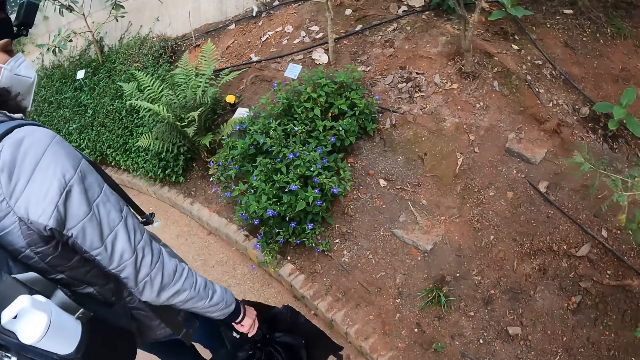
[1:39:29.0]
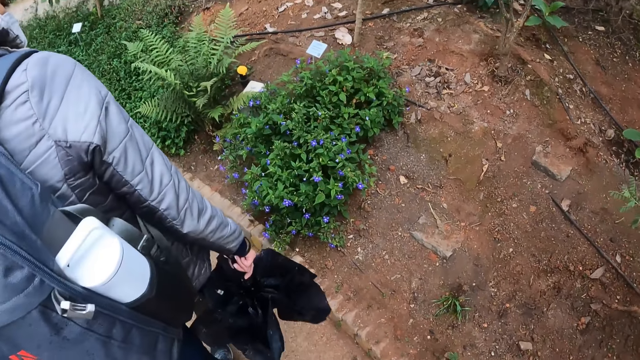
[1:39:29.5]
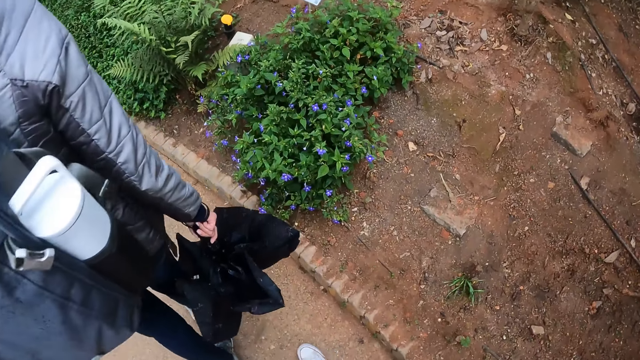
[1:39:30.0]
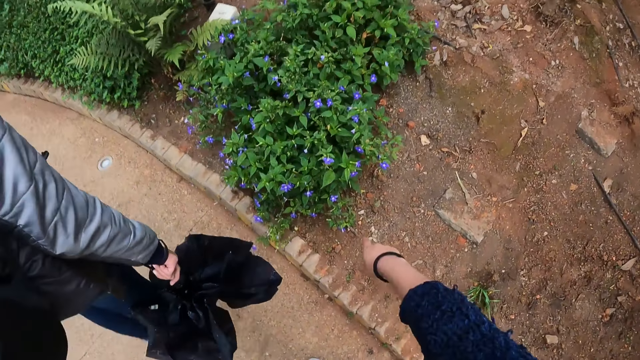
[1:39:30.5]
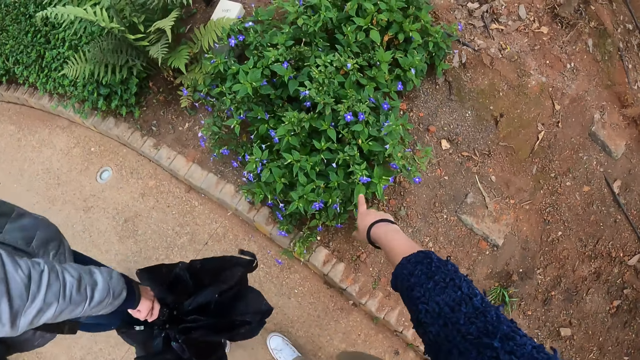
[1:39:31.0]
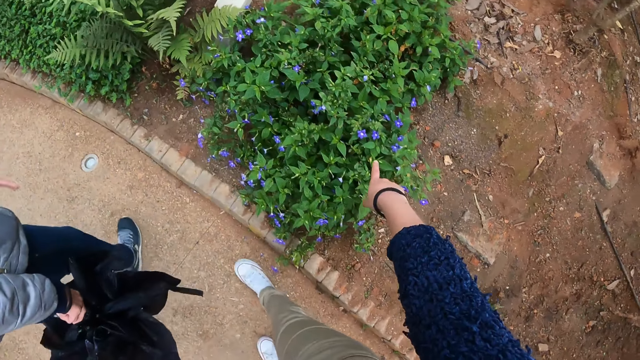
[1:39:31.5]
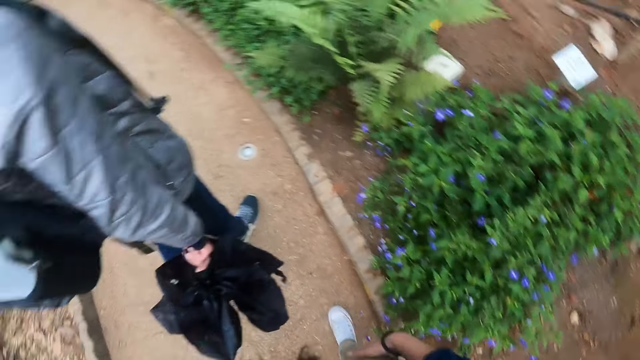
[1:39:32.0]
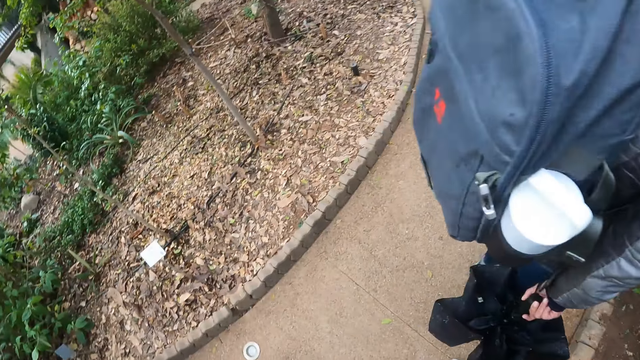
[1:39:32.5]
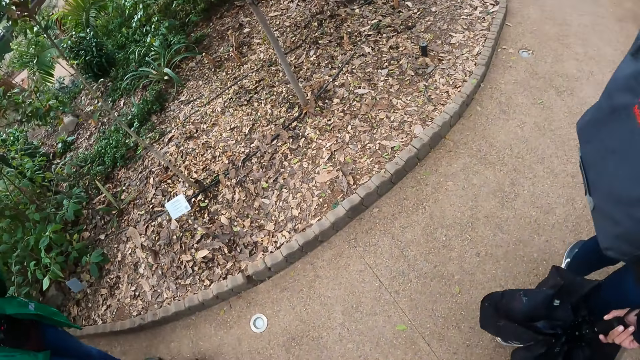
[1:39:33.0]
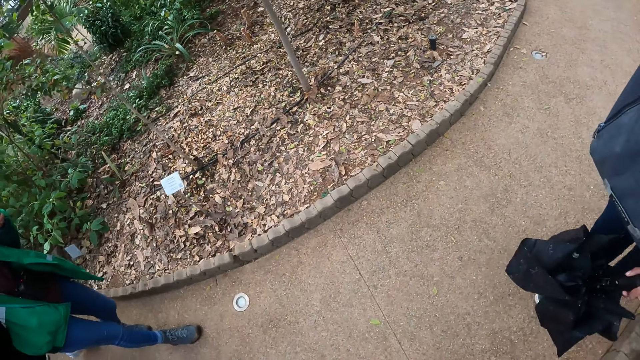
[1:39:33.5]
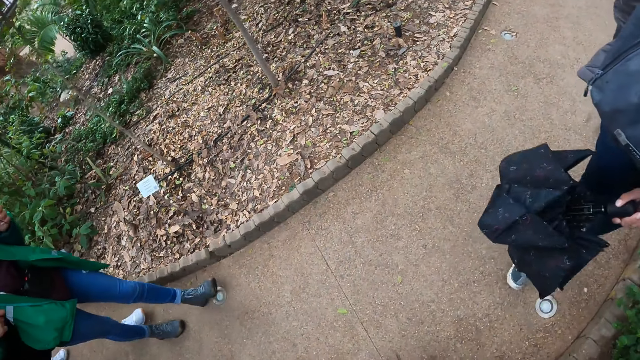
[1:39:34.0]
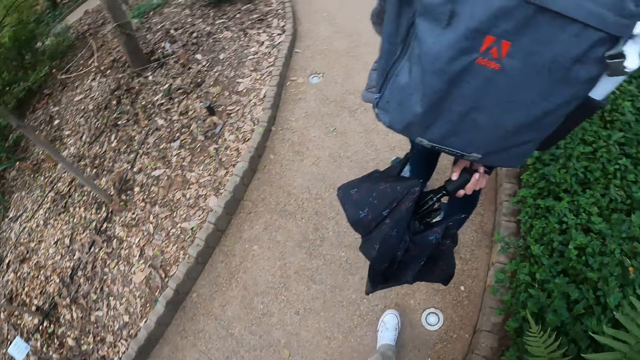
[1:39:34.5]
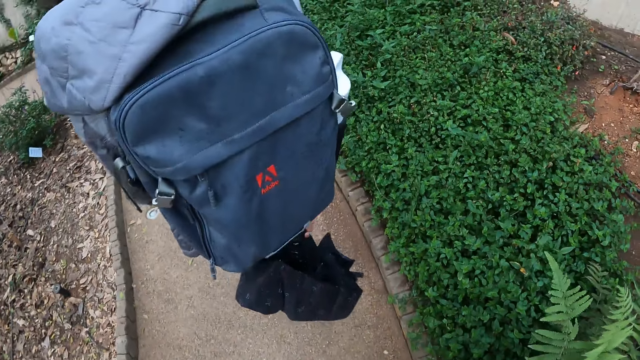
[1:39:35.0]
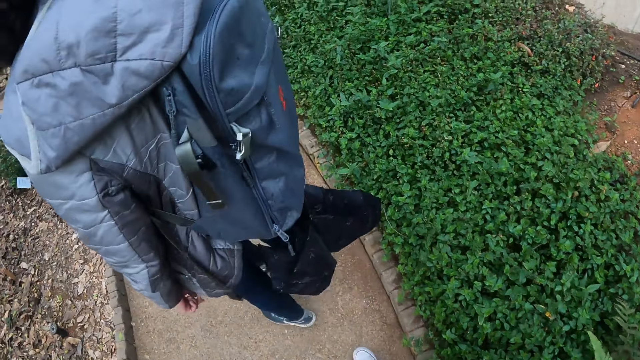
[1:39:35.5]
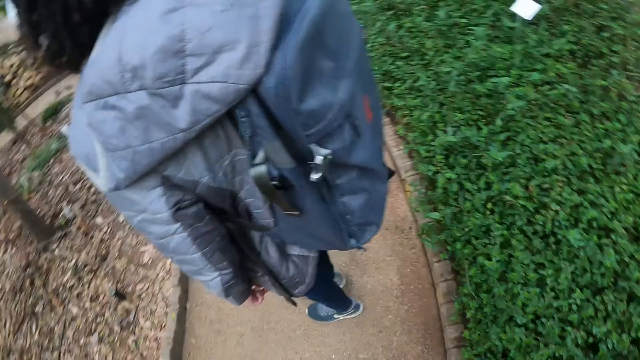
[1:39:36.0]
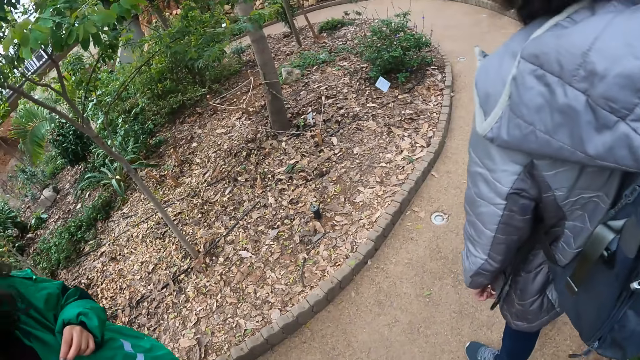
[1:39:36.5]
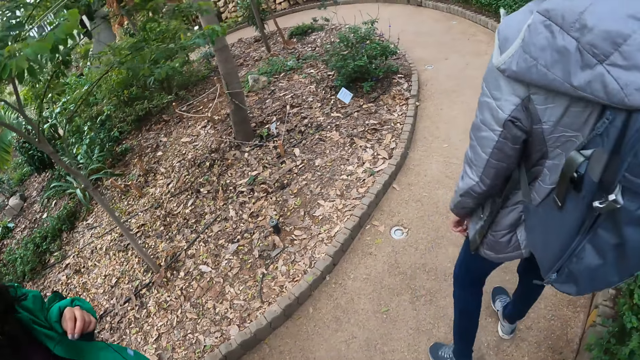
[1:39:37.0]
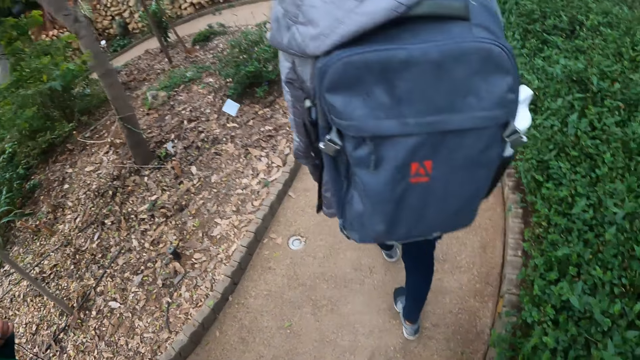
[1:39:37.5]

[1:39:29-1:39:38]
The camera wearer points his right hand towards a flower. He walks around and looks around.

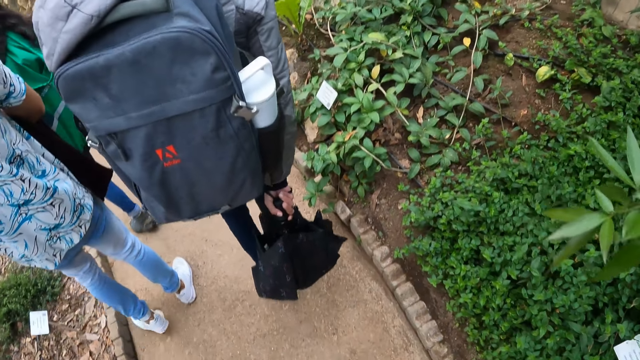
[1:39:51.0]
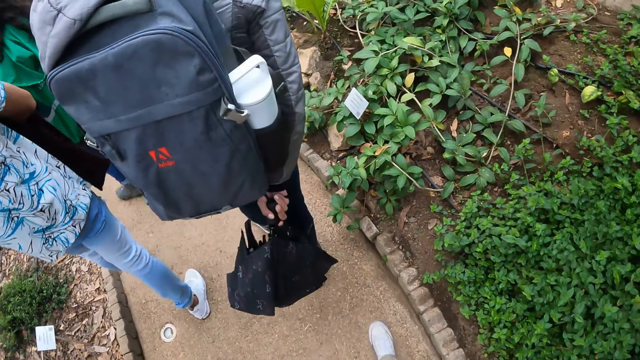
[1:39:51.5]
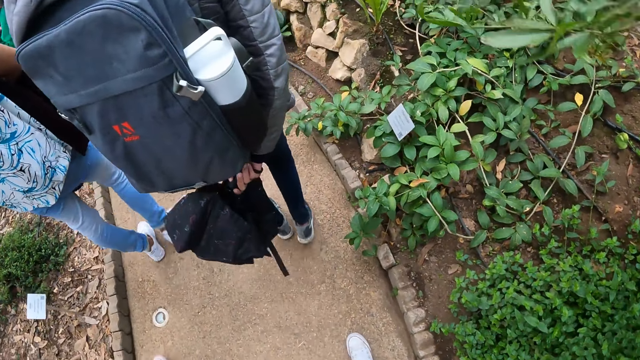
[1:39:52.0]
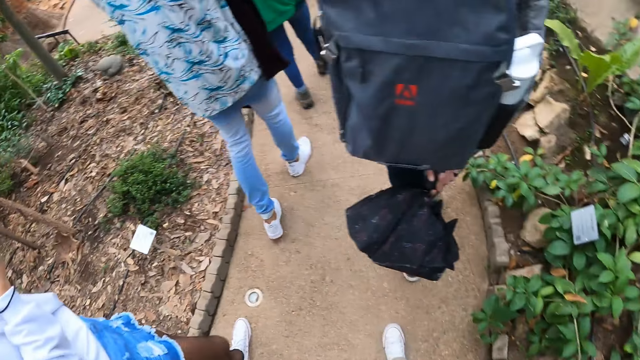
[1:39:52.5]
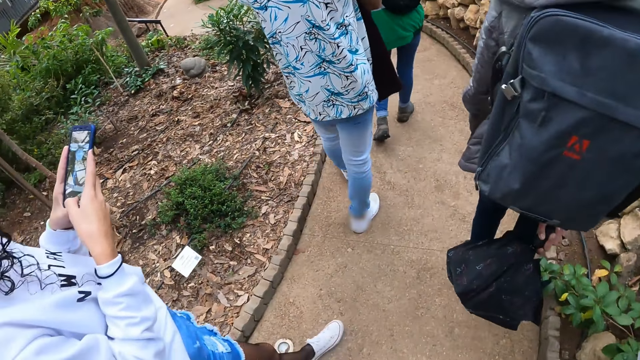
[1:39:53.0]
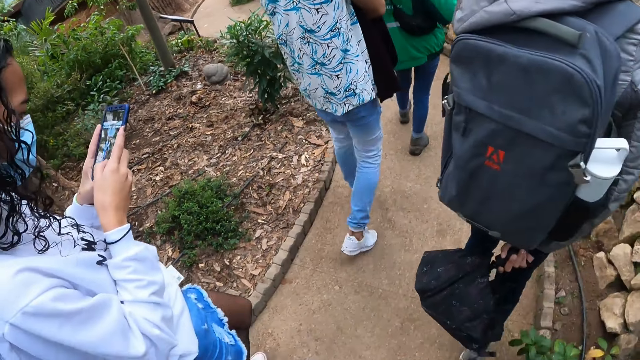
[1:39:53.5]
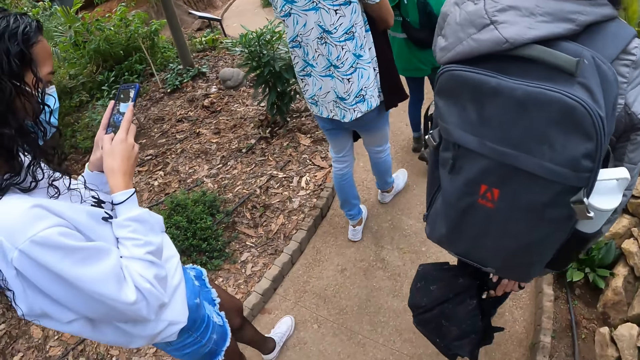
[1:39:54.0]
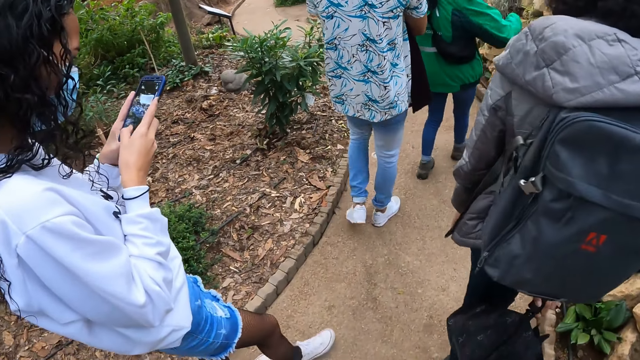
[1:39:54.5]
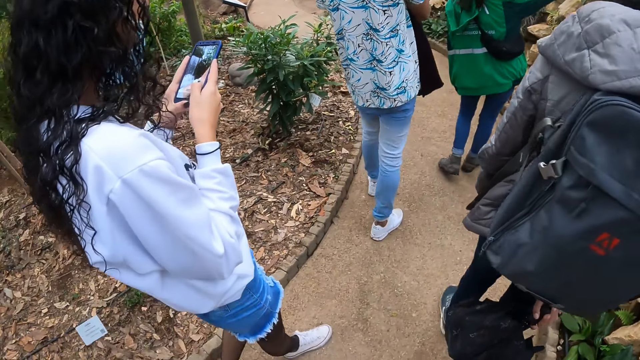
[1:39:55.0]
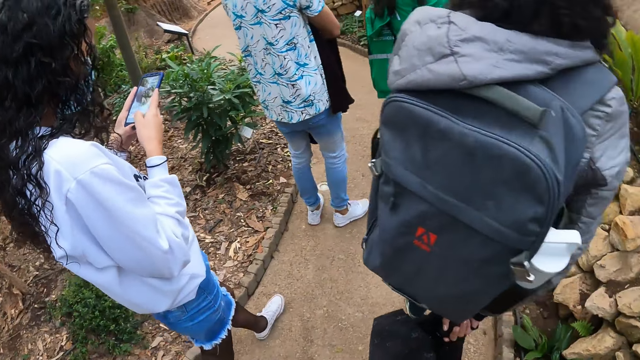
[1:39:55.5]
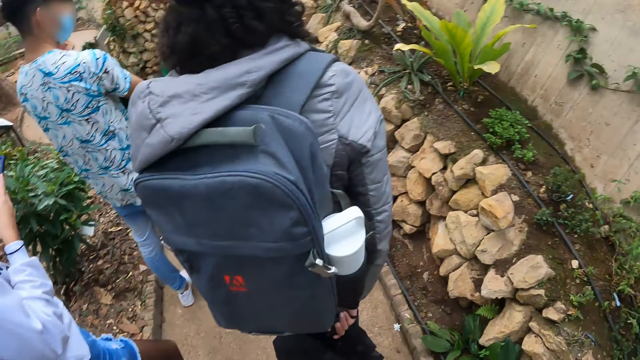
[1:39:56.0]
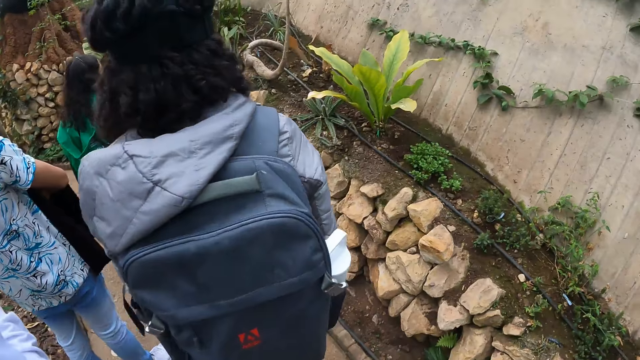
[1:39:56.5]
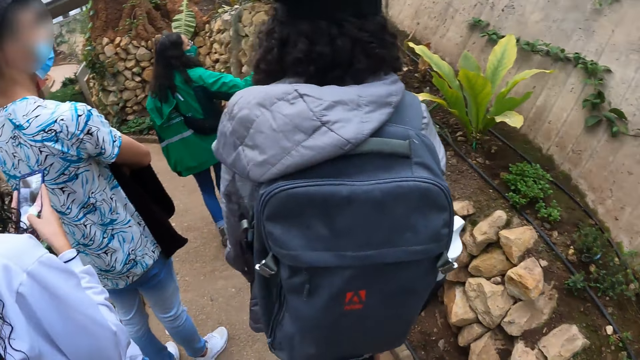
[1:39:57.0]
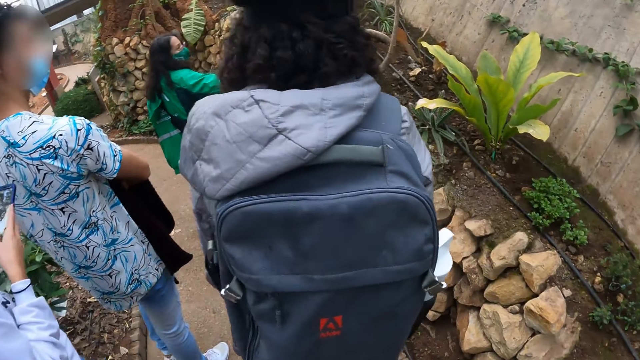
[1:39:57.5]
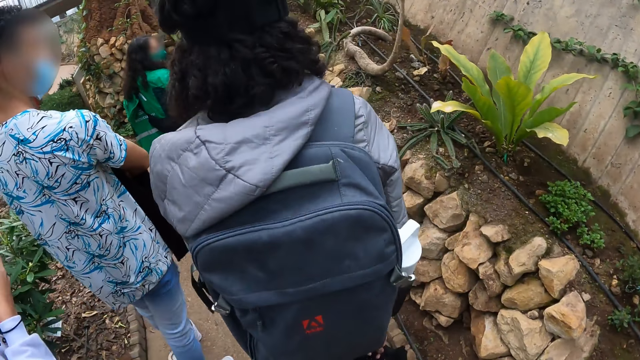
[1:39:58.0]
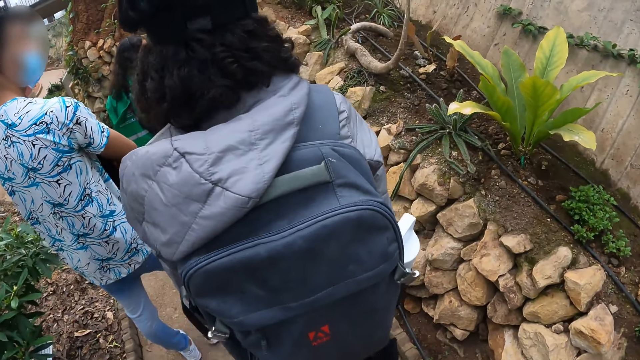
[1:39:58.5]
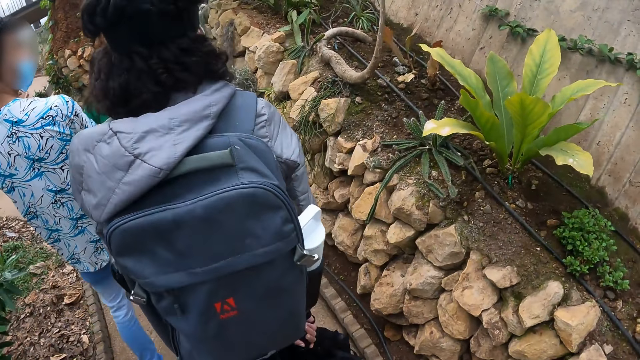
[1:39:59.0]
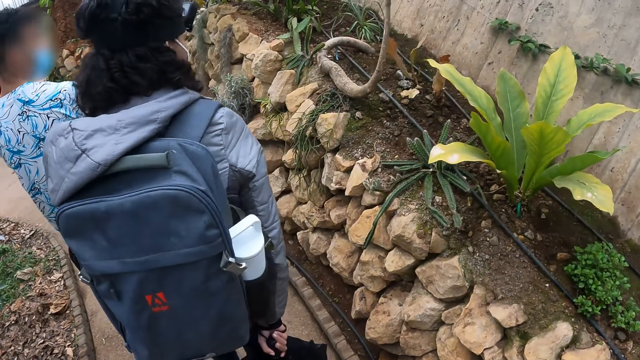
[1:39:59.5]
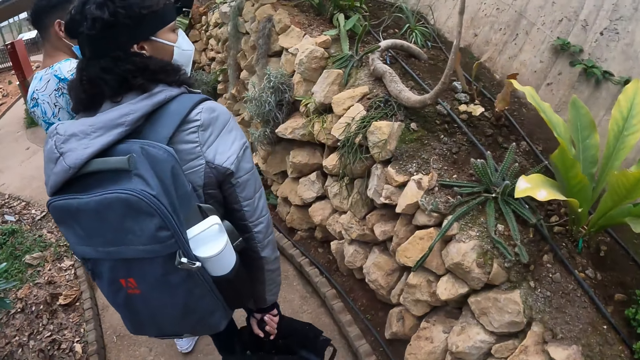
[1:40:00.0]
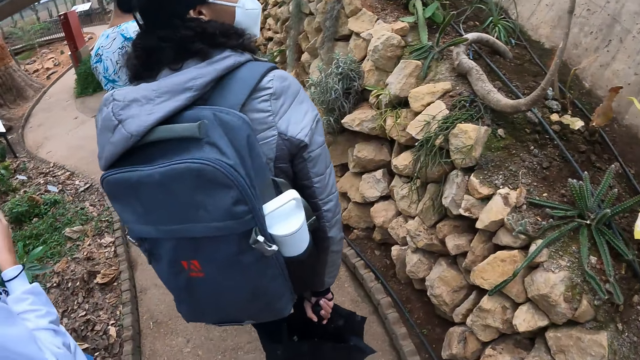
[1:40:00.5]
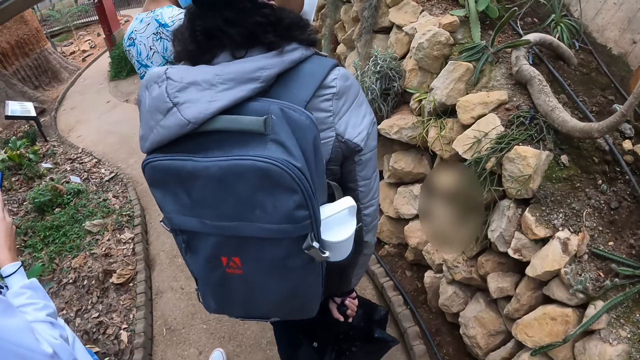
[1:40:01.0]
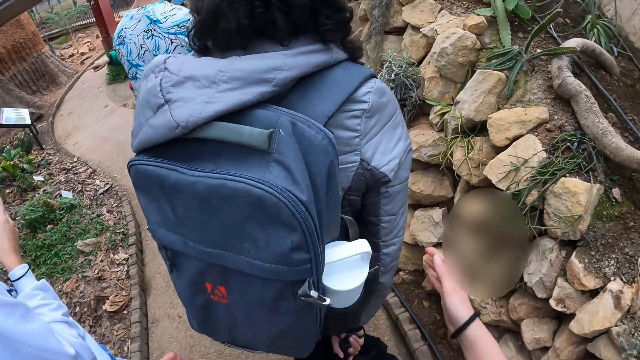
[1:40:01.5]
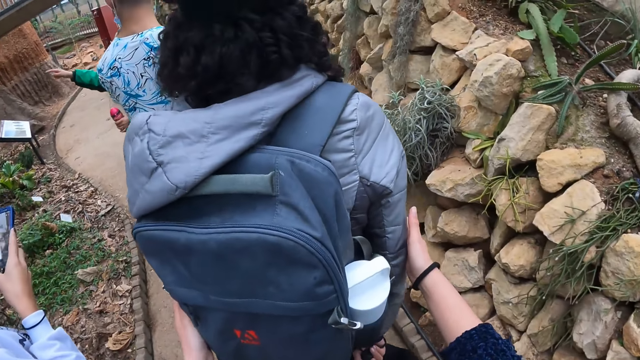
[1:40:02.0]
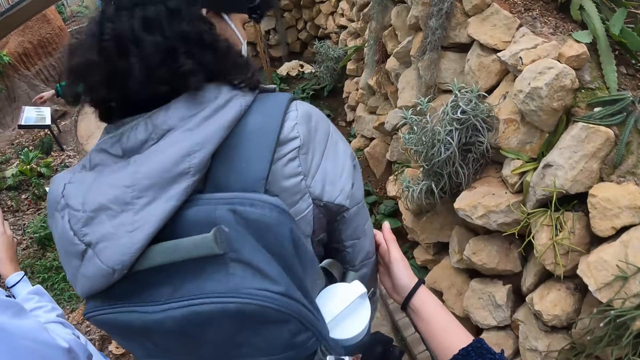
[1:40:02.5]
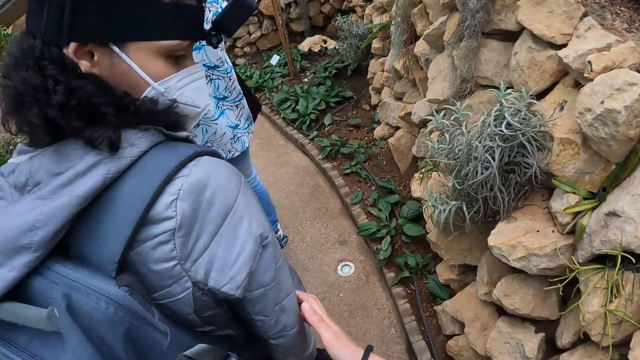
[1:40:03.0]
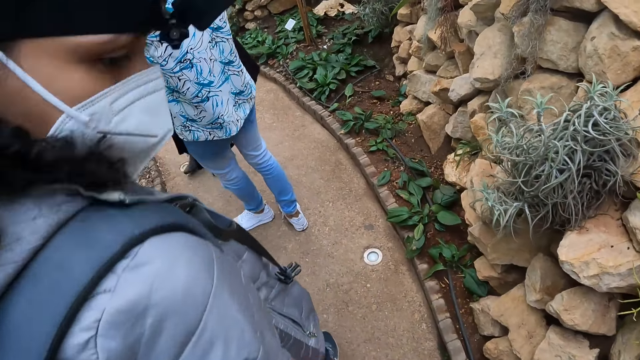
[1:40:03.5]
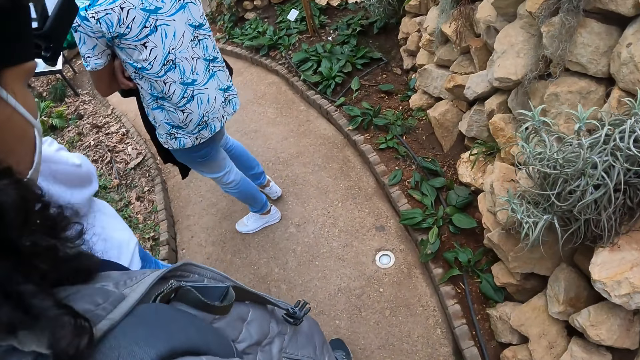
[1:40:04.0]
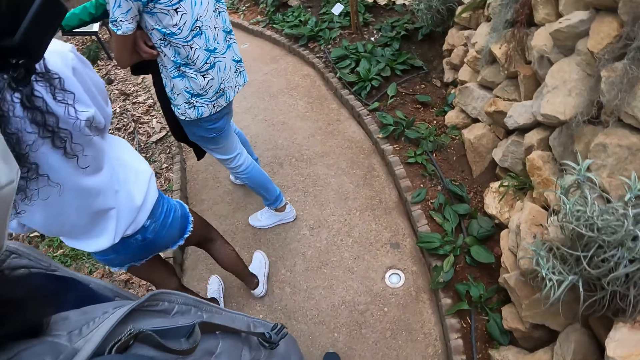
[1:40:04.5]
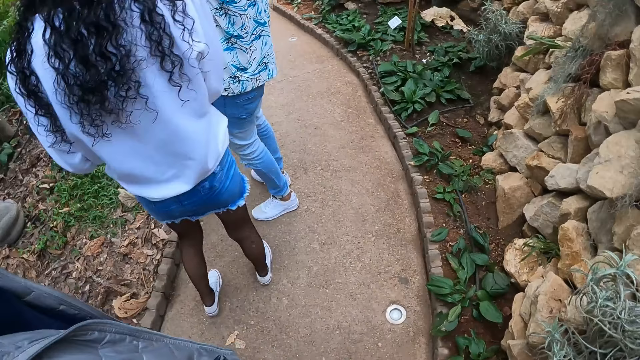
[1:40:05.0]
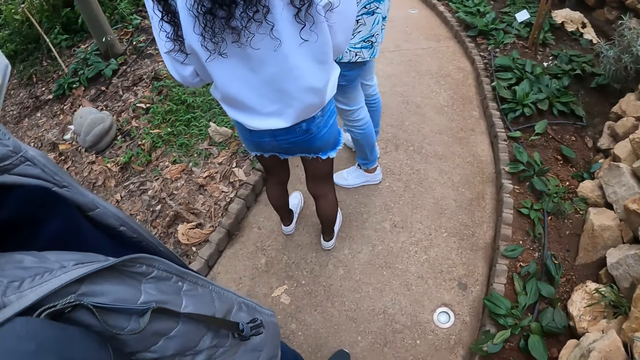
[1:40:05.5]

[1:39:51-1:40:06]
A woman operates a phone in her hands. The camera wearer holds another woman with both hands. They touch a man.
